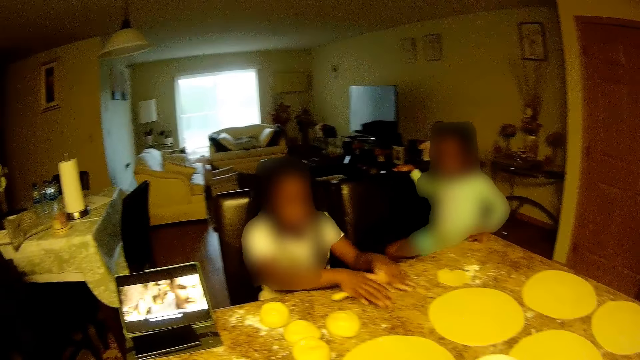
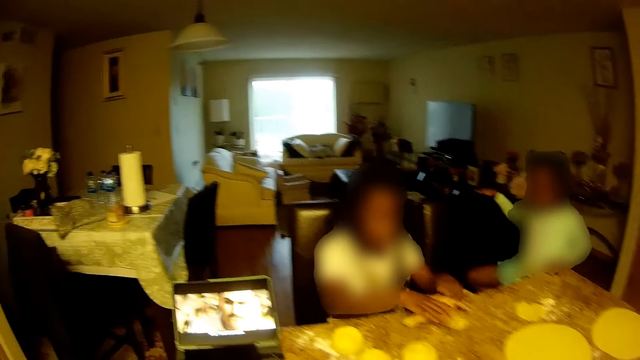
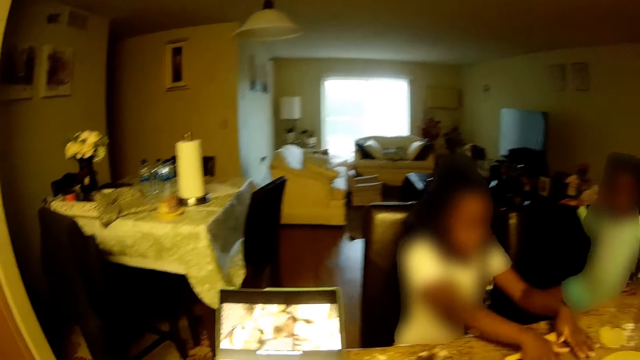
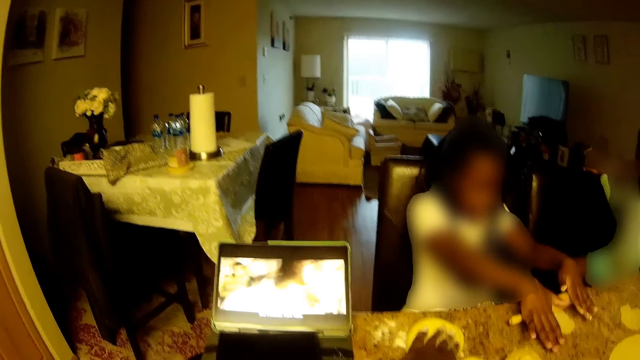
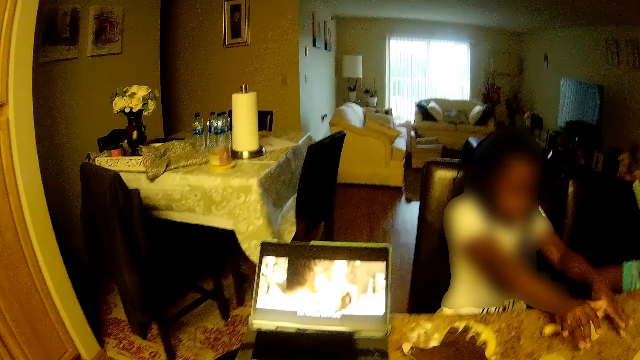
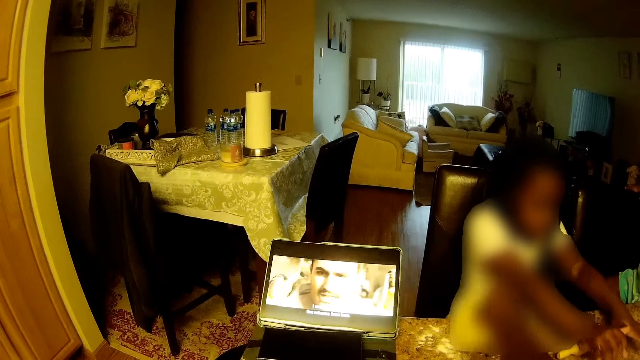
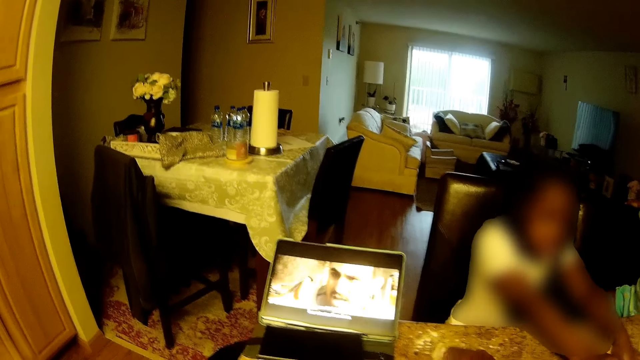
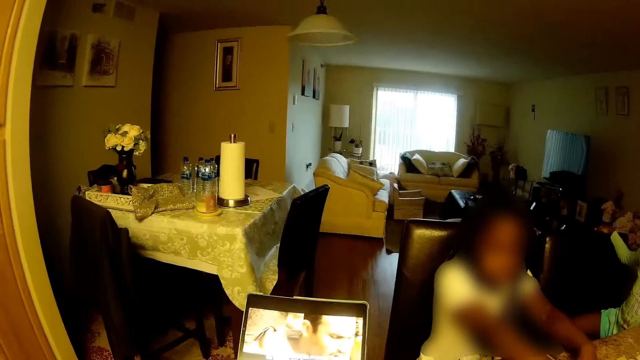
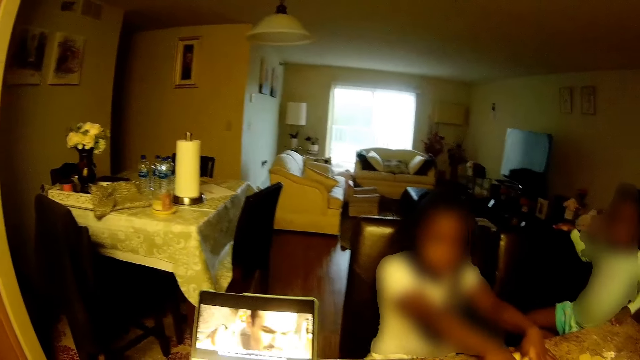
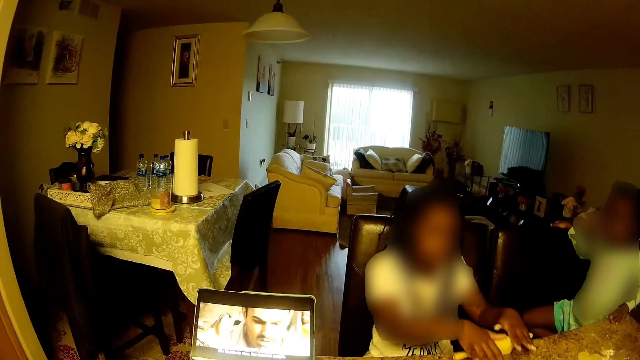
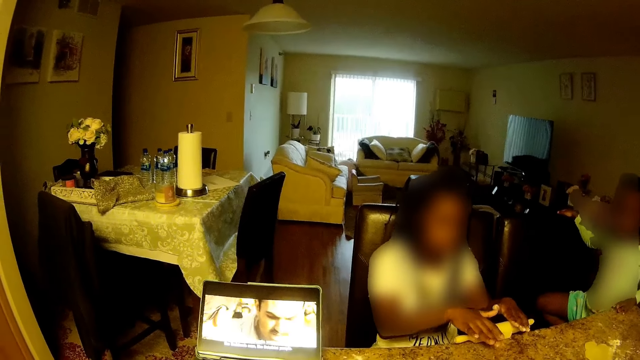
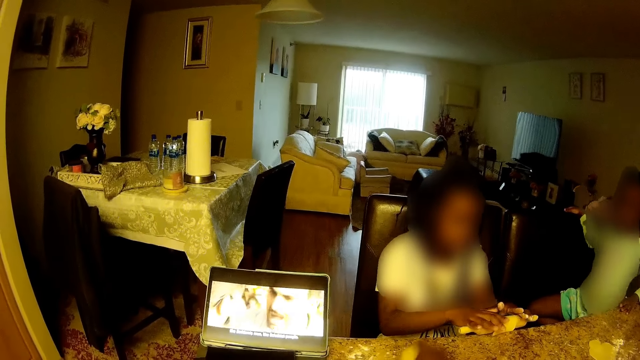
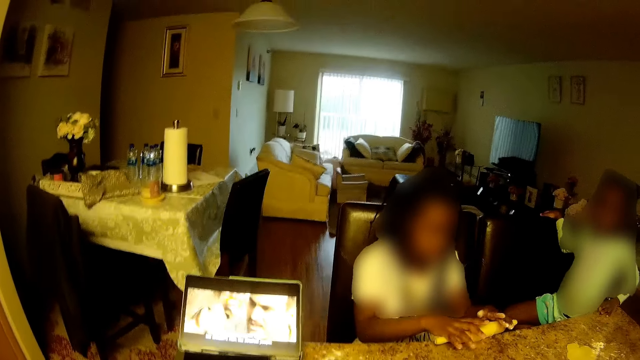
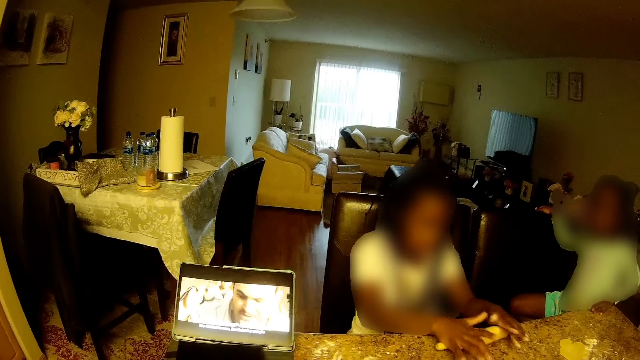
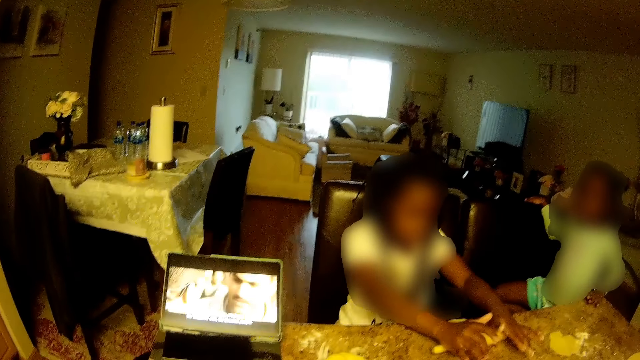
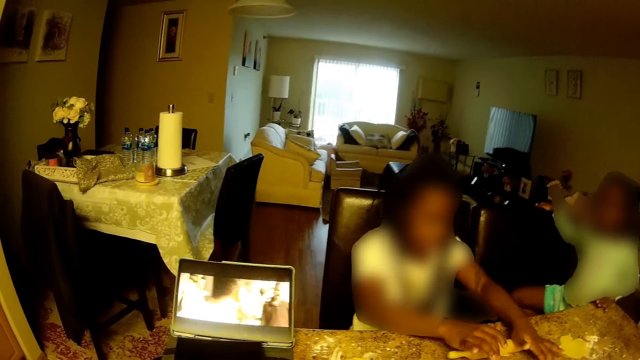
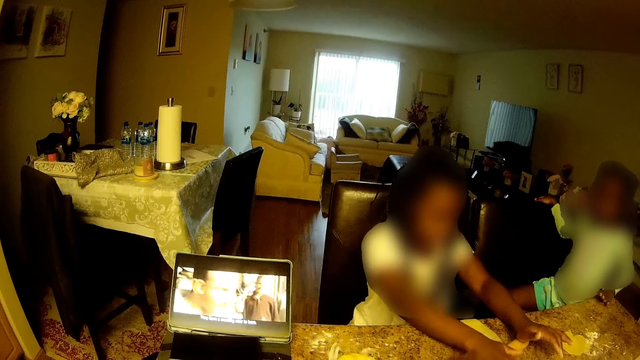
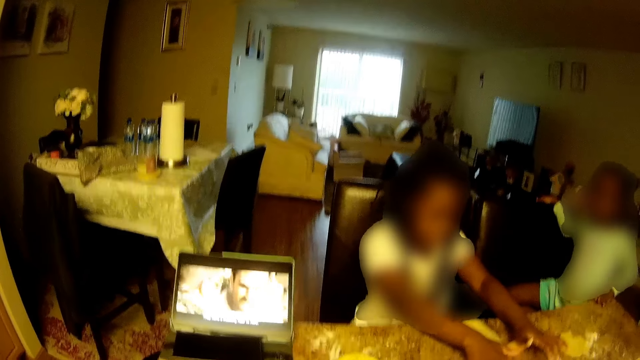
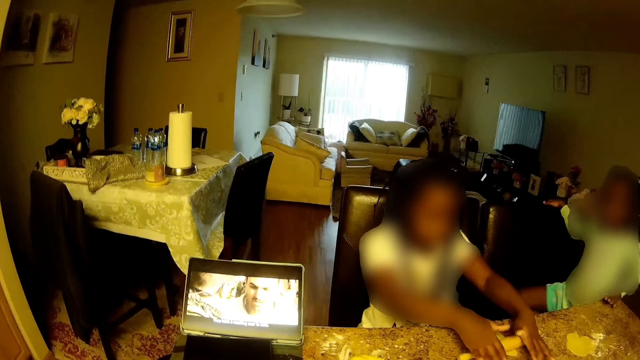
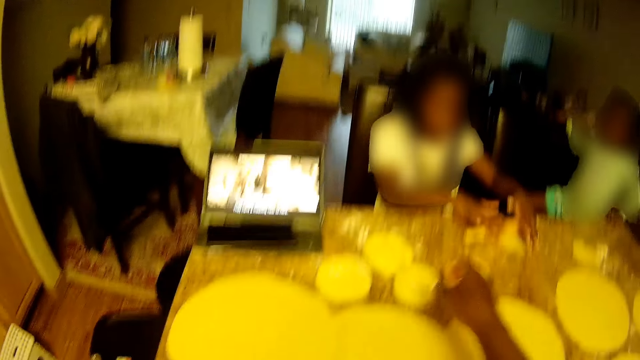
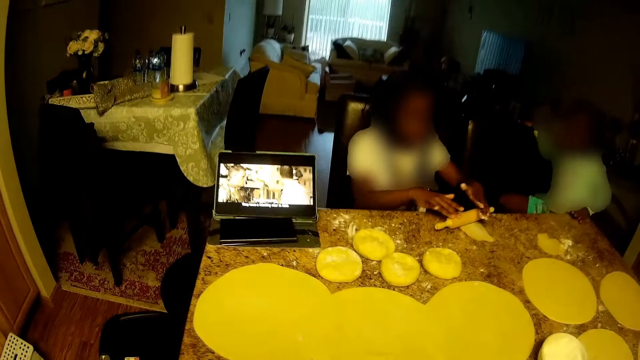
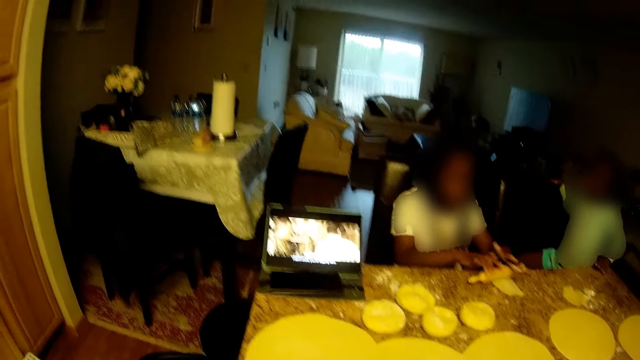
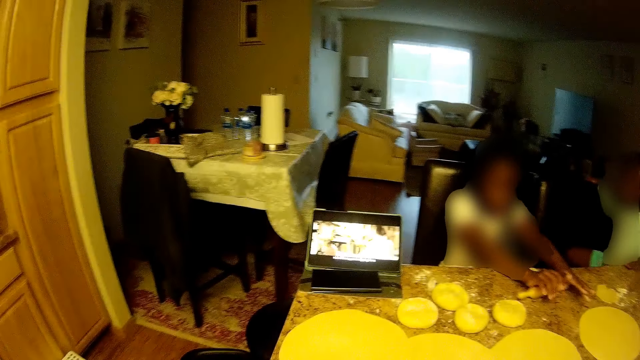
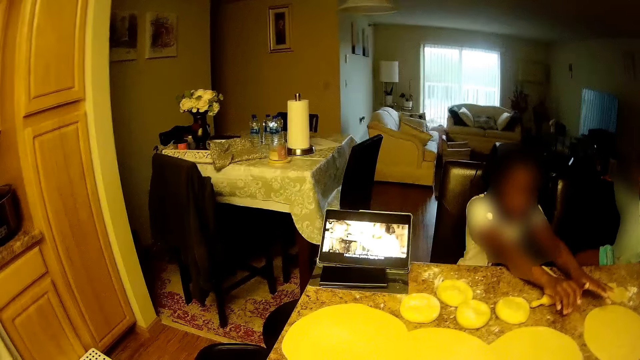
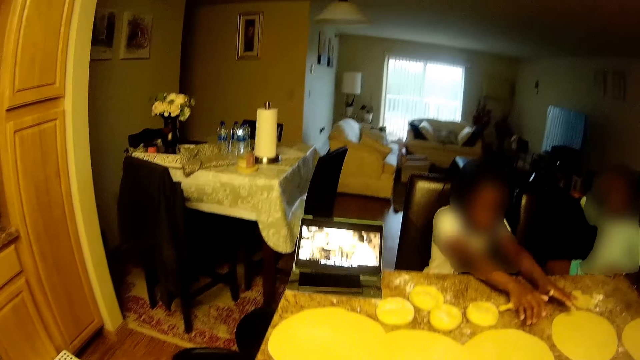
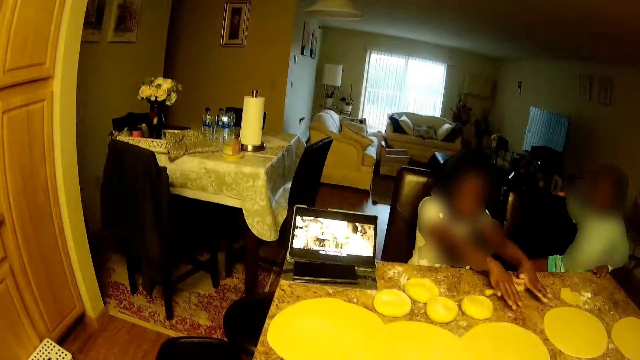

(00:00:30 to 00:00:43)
The camera wearer picks up the dough on the table with her right hand. She turns the dough on the table. She watches the movie. She watches the movie again. She turns the dough on the table. Another child converses with the first child.

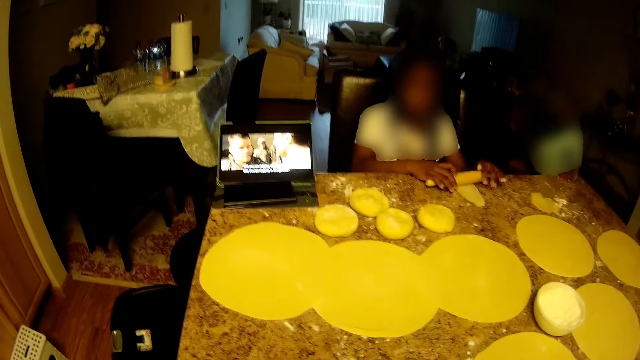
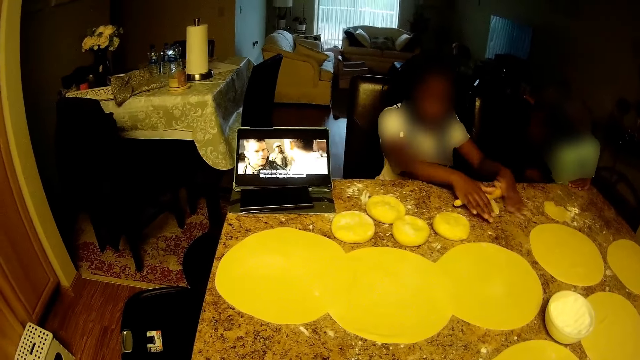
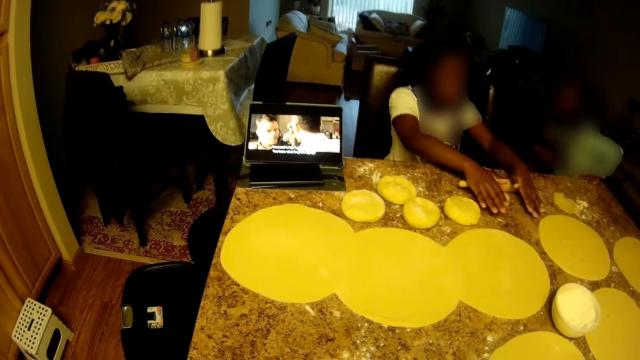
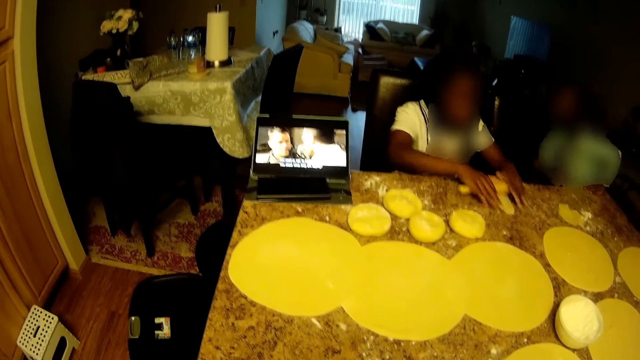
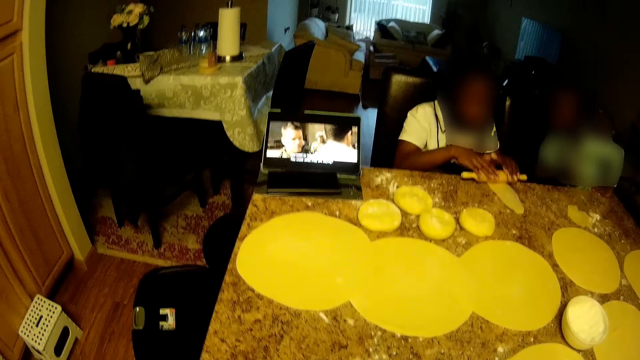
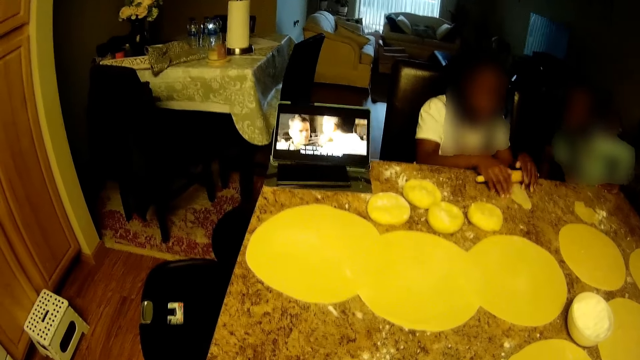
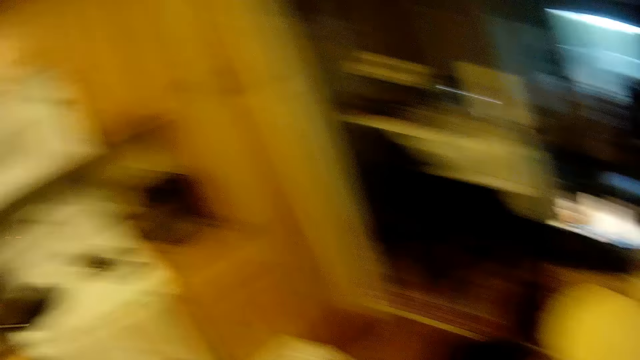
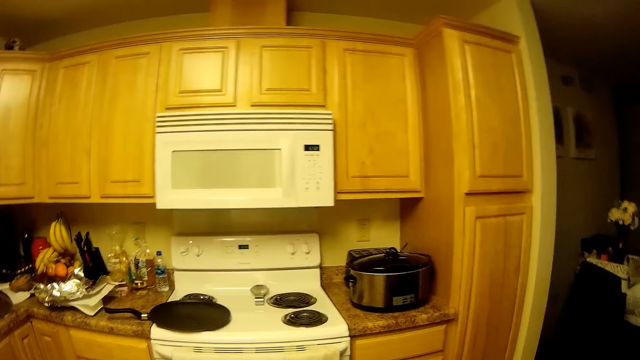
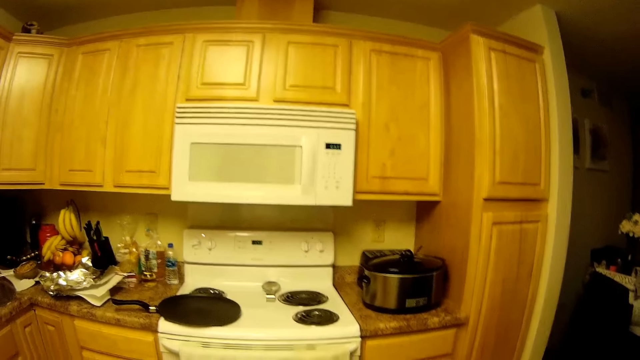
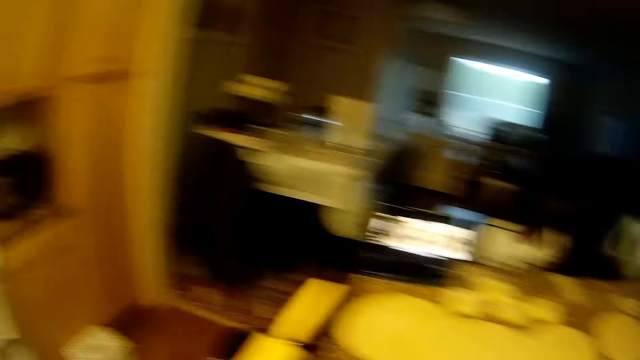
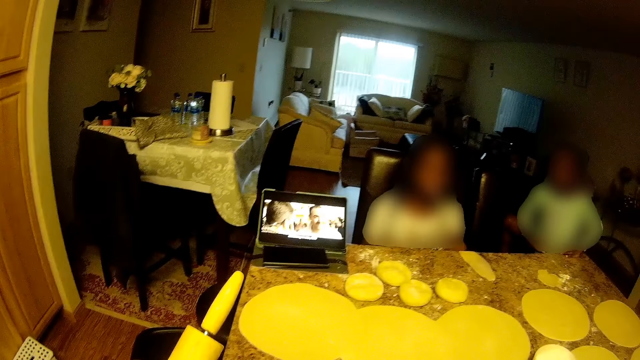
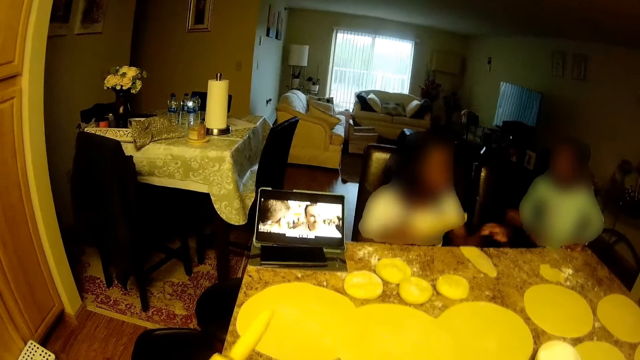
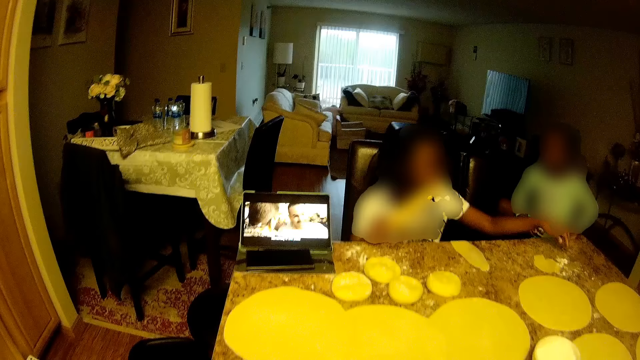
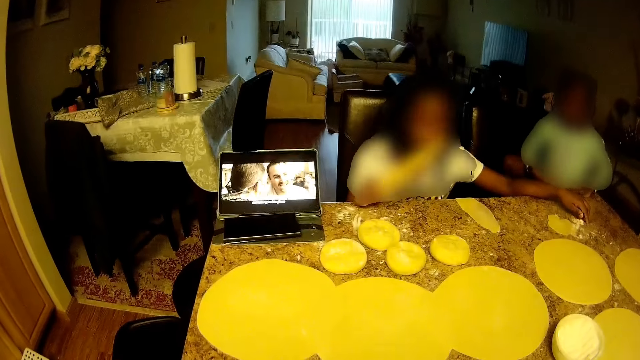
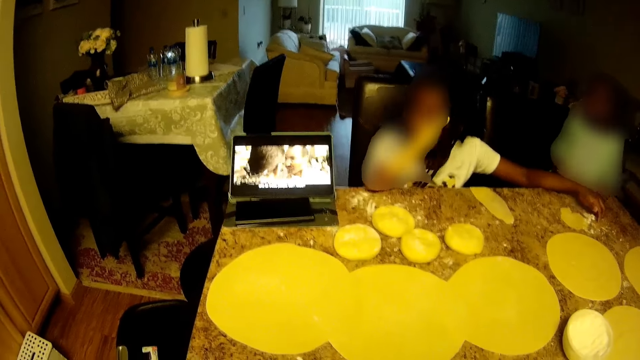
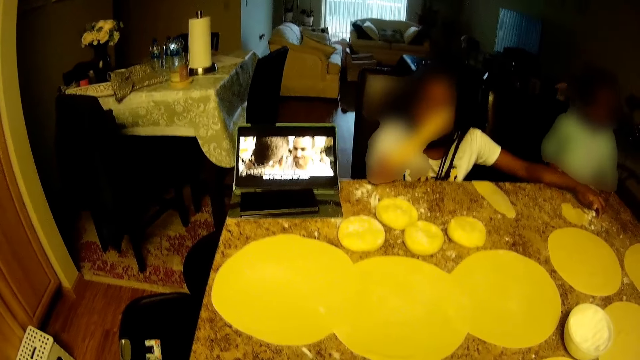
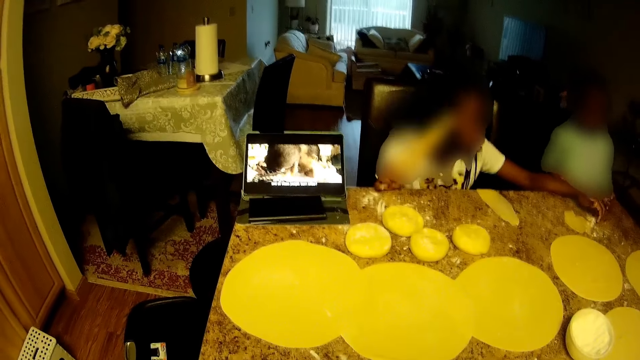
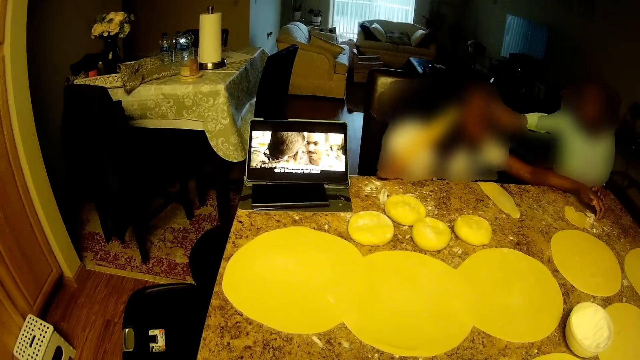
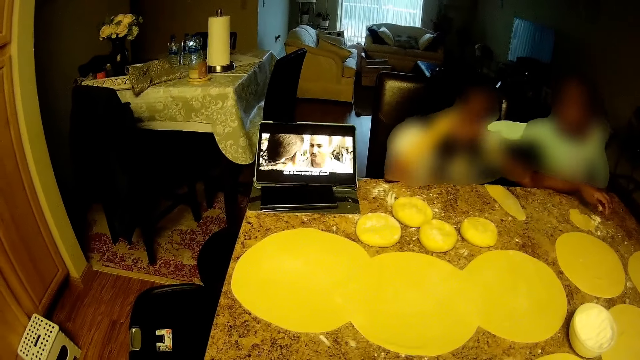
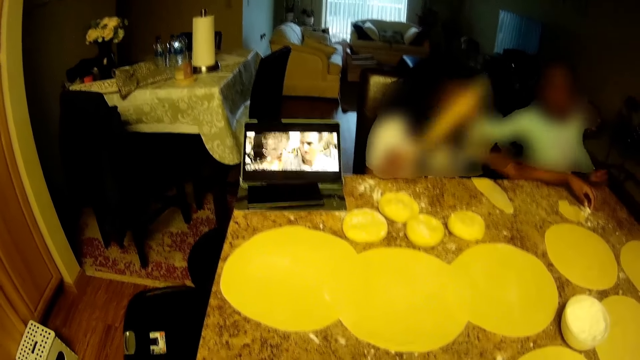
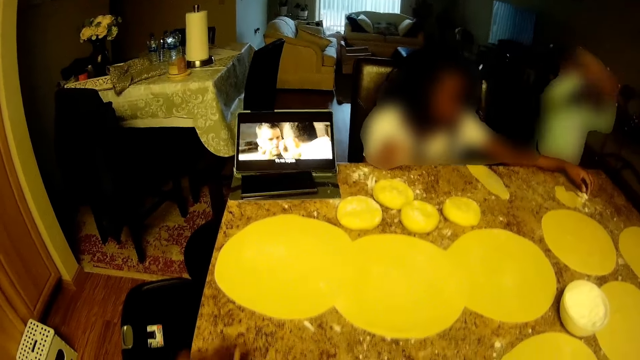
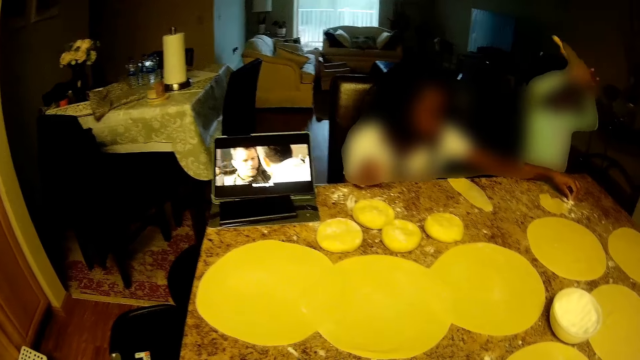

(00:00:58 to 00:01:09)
The camera wearer rolls the dough. She looks around. She holds the rolling pin in her left hand. The child picks some flour with her left hand and holds the rolling pin in her right hand. The camera wearer rolls the dough. Another child picks the rolling pin from the first child with her right hand.
